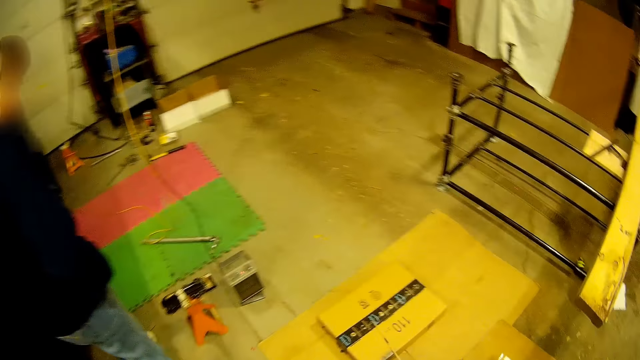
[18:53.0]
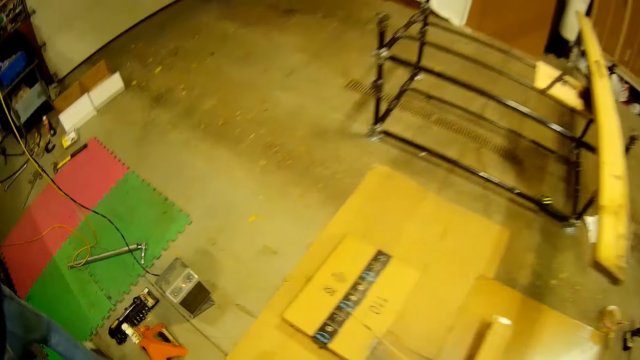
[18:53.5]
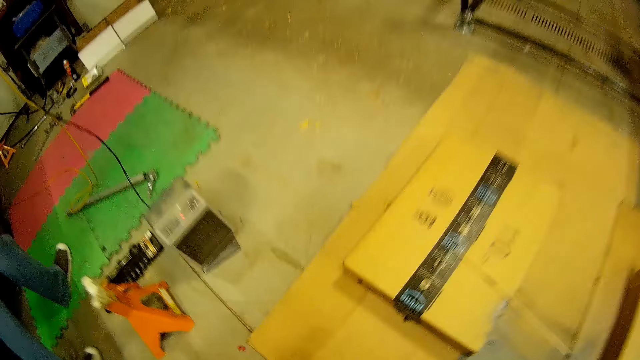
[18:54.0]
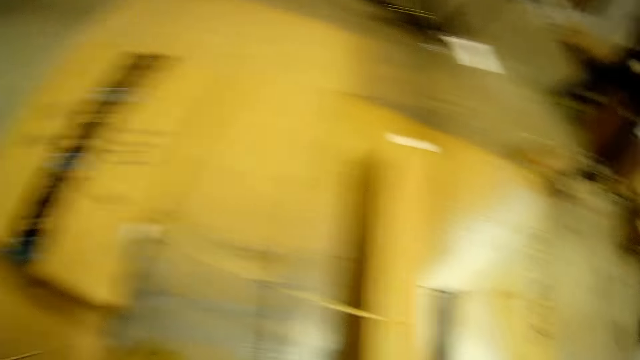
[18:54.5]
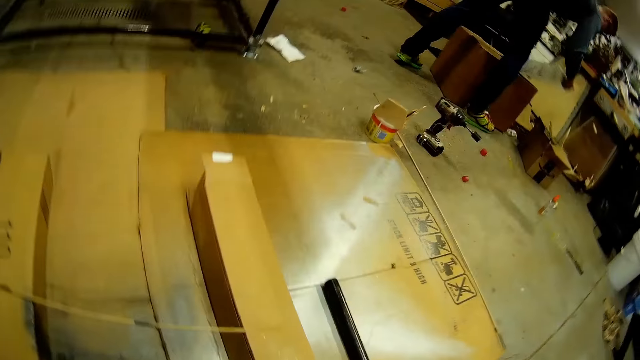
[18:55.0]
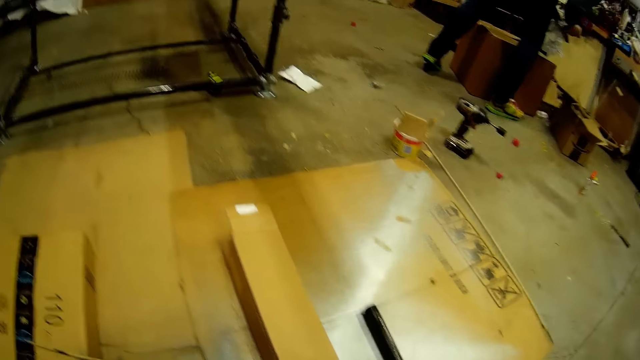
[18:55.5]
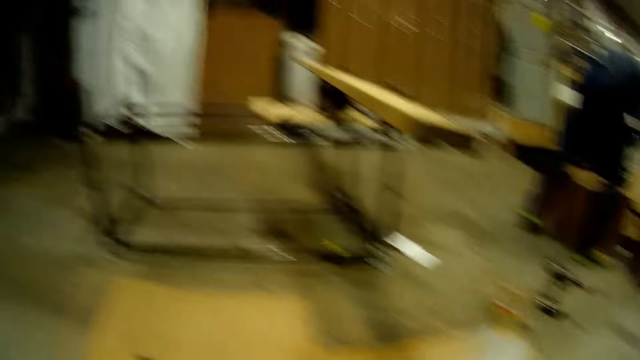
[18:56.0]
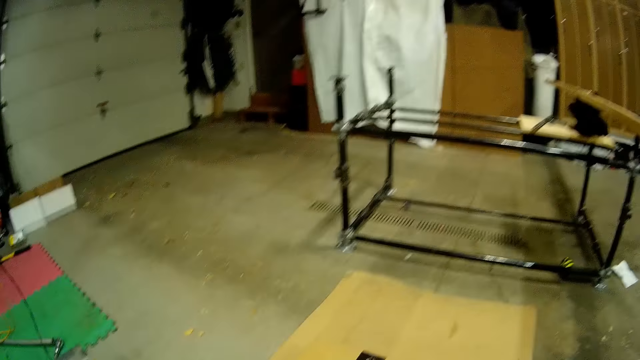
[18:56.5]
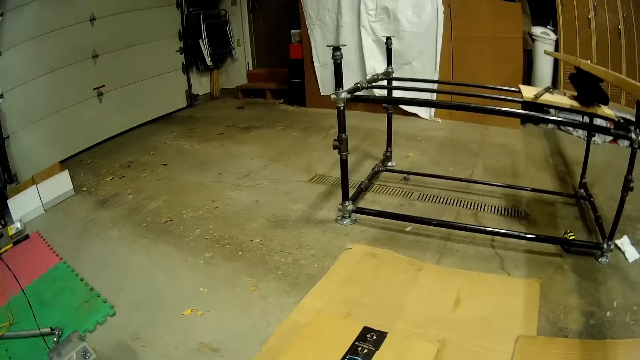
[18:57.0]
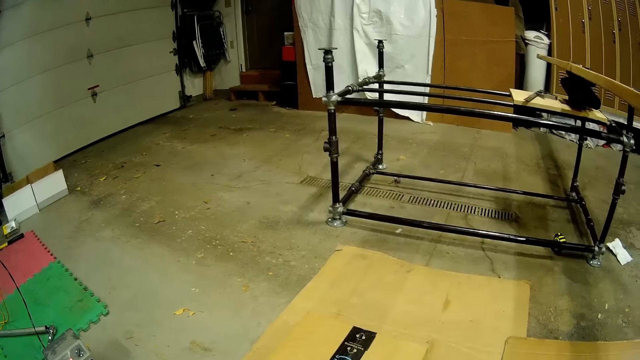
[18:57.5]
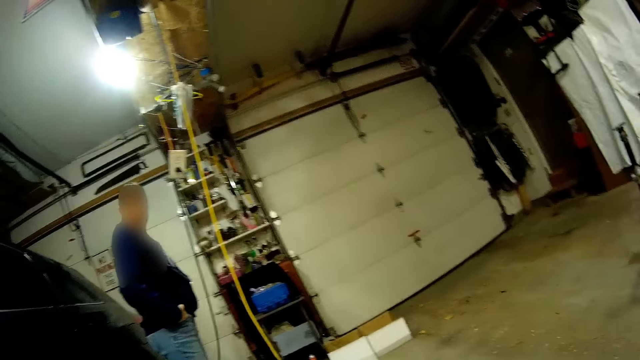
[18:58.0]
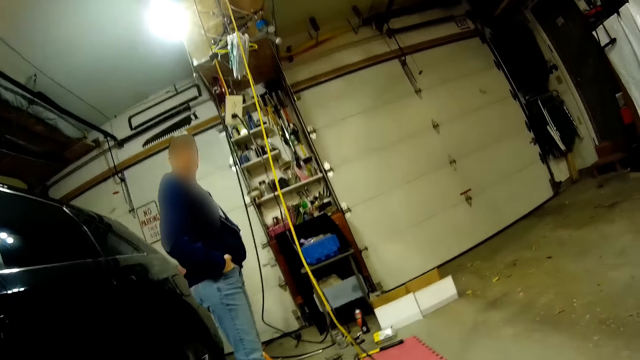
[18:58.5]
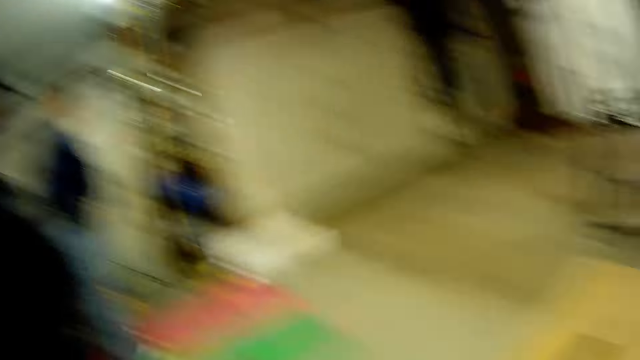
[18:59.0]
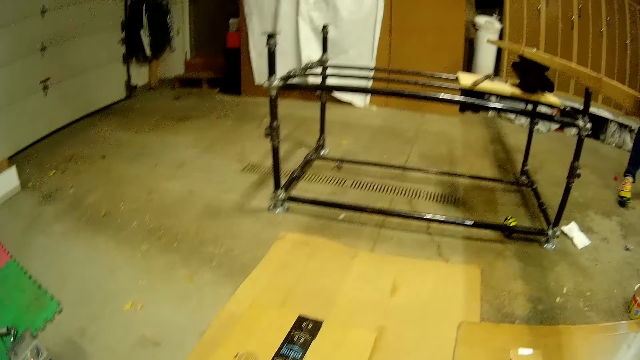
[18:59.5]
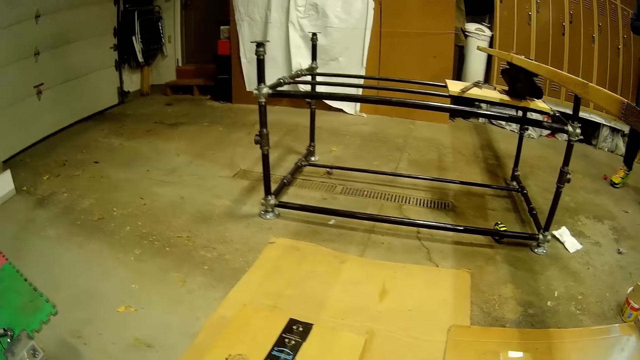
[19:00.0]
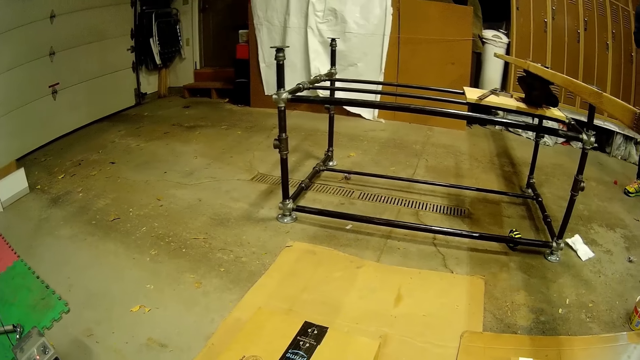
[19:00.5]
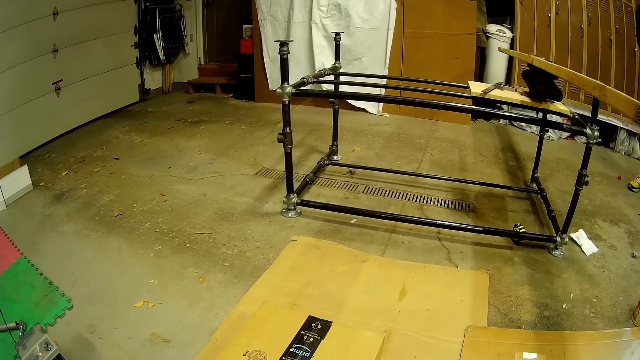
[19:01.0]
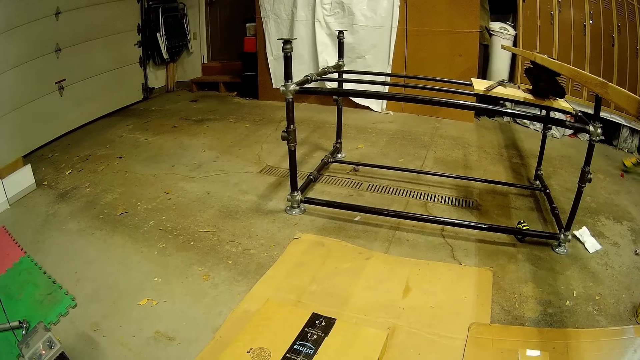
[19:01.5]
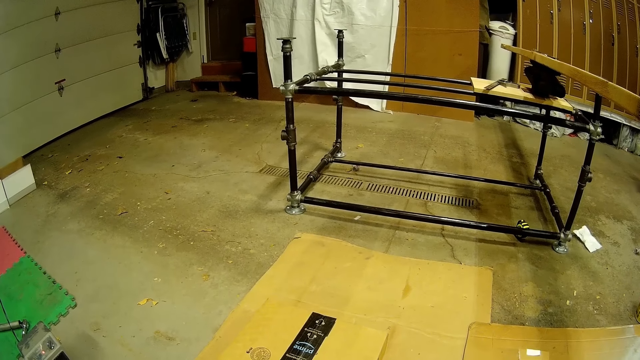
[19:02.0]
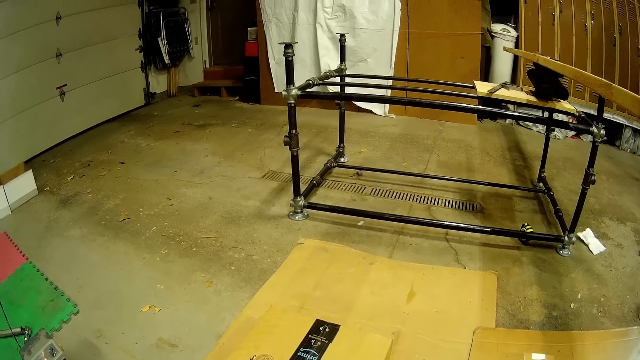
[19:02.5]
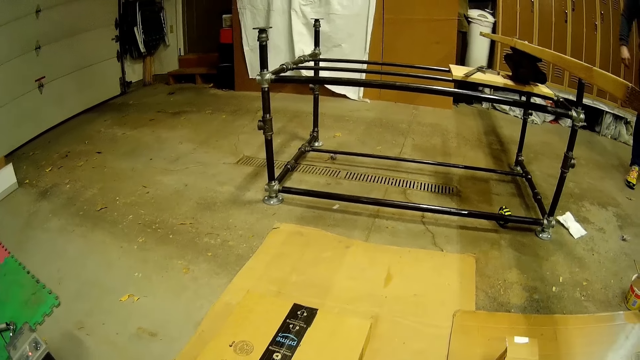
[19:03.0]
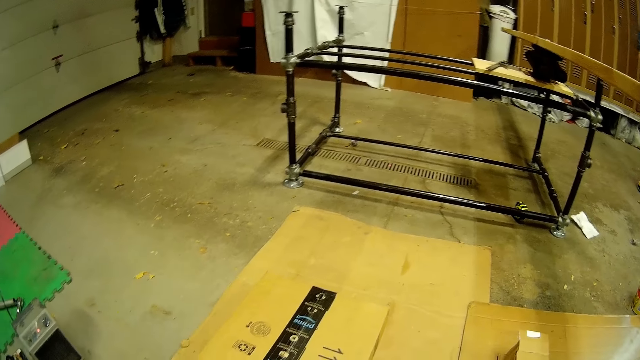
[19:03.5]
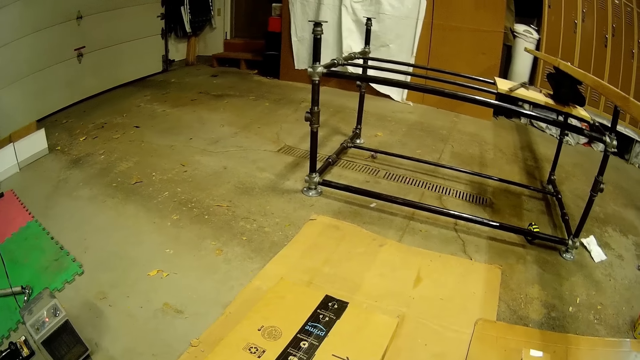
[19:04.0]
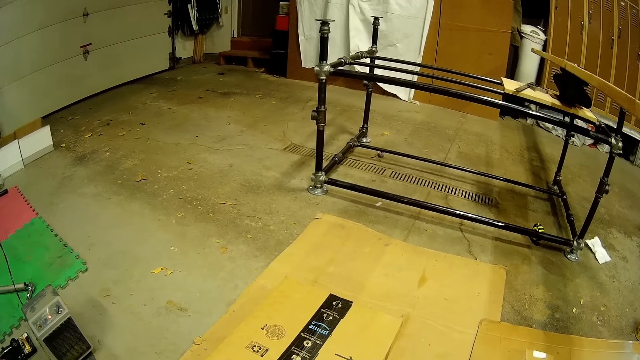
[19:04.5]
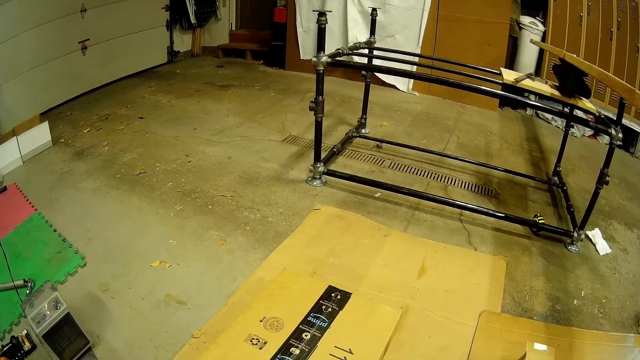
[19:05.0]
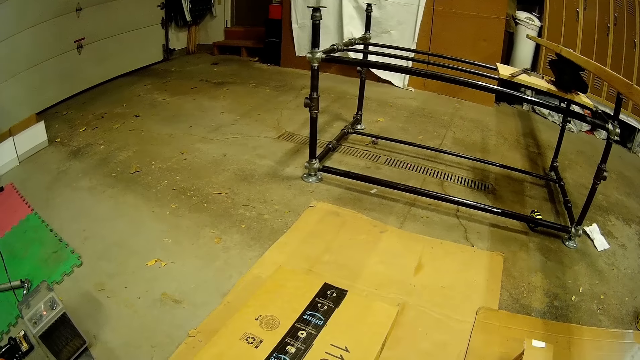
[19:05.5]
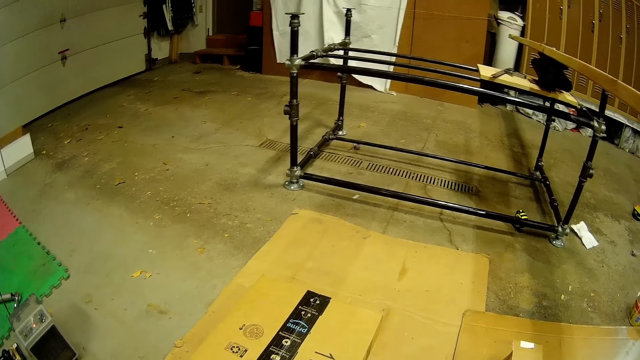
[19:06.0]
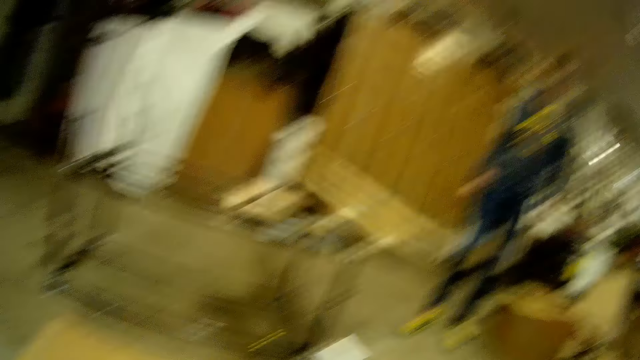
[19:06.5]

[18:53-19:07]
The camera wearer stares at the cardboard. The man opens a plastic bag with both hands. The camera wearer talks to a woman. They stare at the metallic structure. Another woman talks to the camera wearer. The camera wearer stares at the metallic structure. The man talks to the camera wearer.

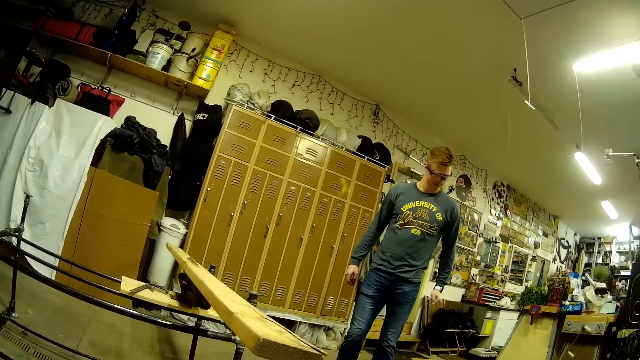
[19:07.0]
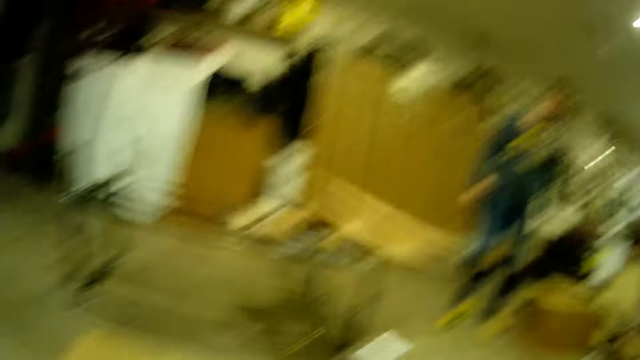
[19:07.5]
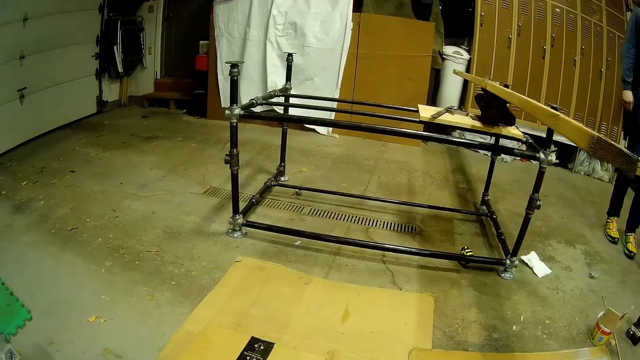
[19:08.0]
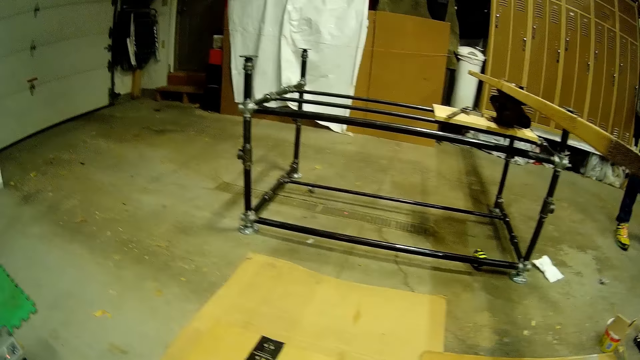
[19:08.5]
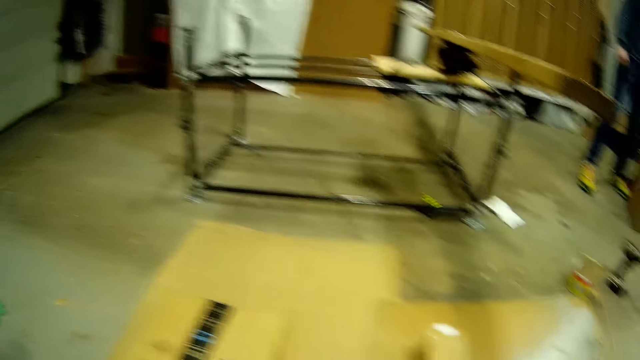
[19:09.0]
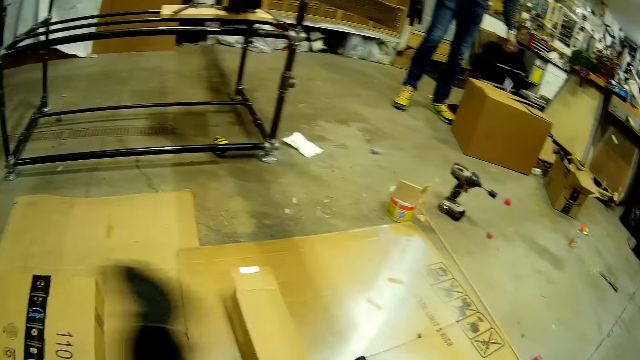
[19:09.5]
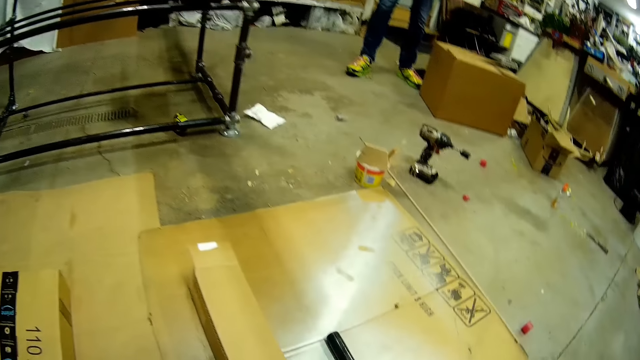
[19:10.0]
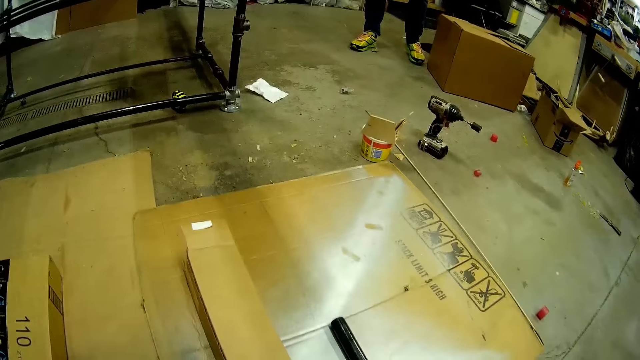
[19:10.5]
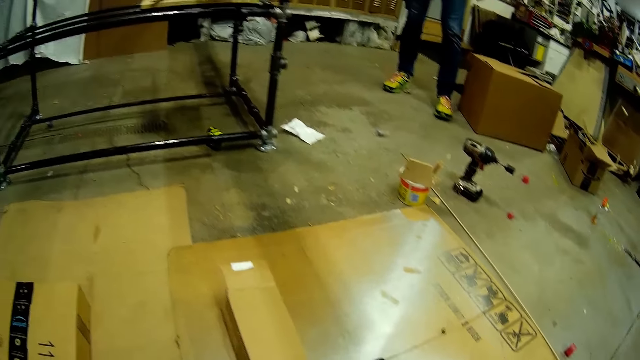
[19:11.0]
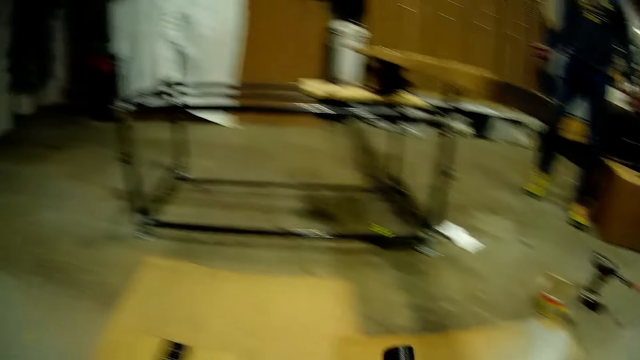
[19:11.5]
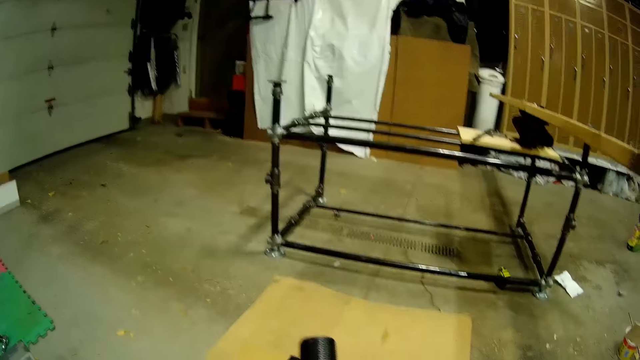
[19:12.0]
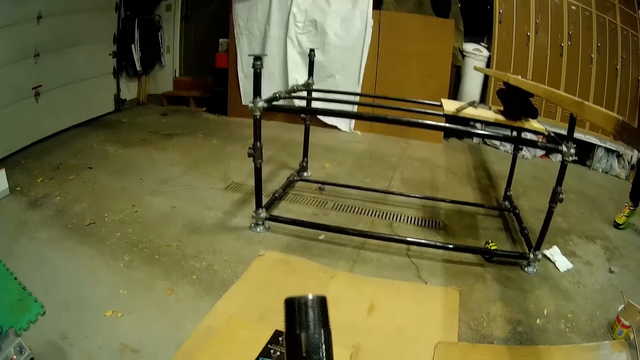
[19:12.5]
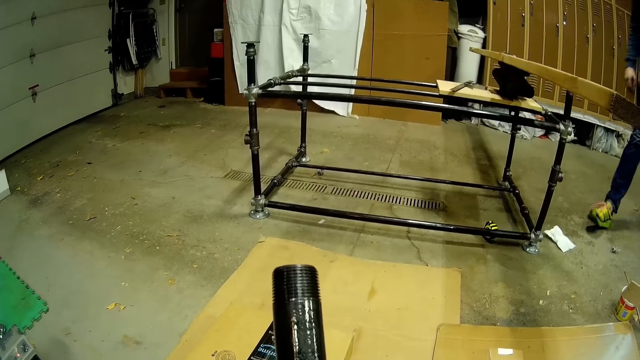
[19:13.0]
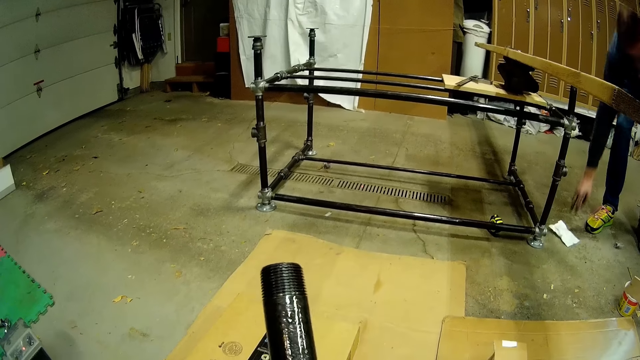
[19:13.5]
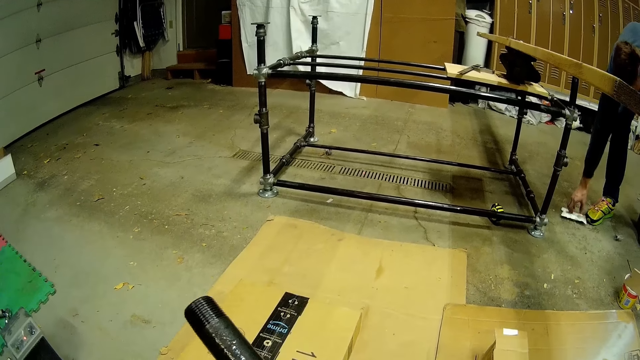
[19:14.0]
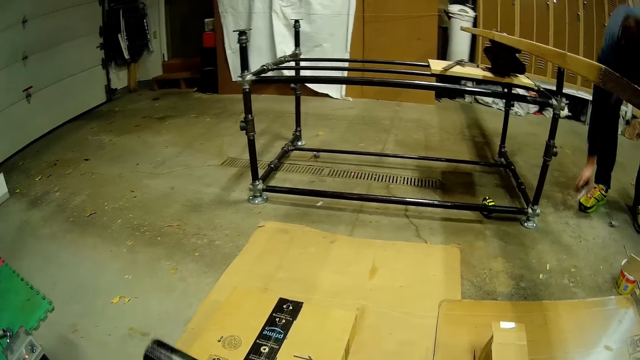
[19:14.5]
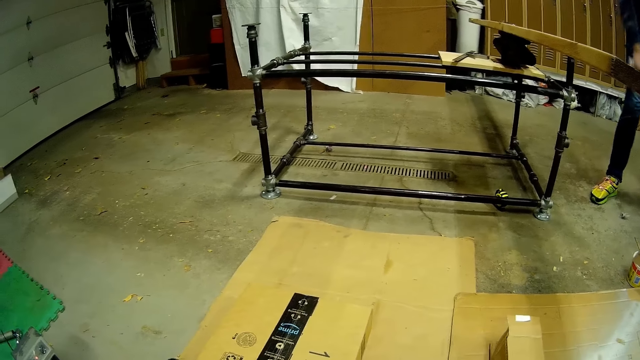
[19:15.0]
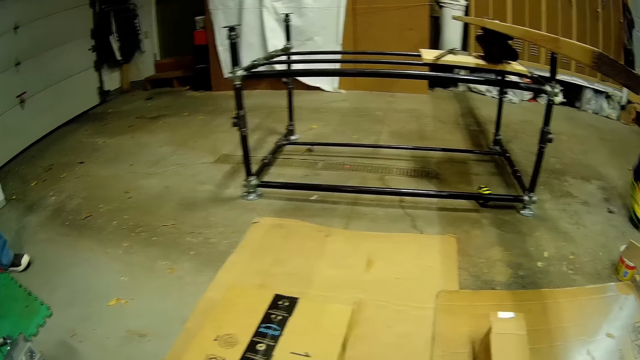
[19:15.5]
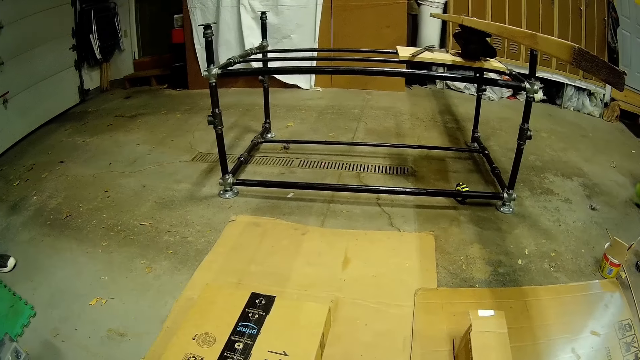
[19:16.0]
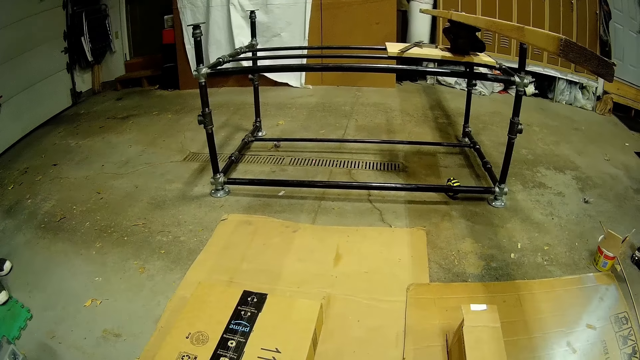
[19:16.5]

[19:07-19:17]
The camera wearer stares at the metallic structure. They talk to the man. They stare at the pipe. The man picks up a plastic pack on the ground with his right hand. The camera wearer stares at the metallic structure.
